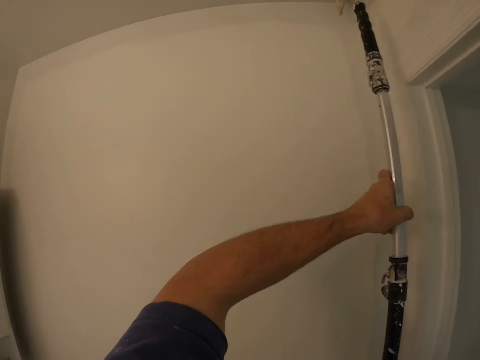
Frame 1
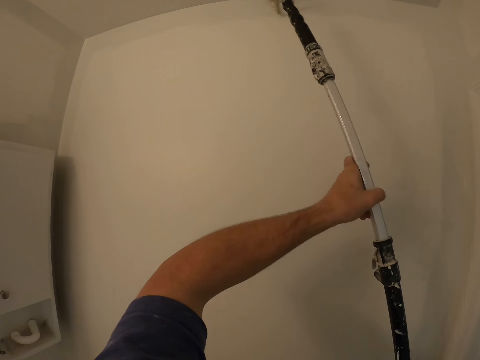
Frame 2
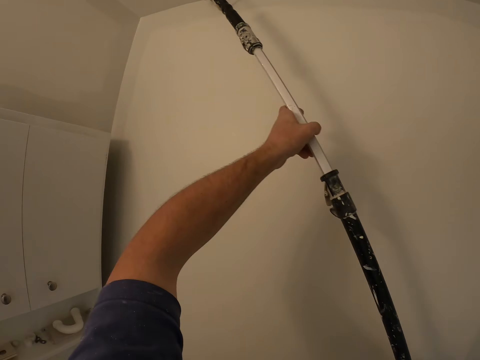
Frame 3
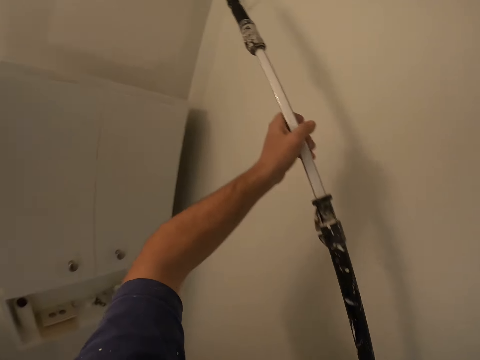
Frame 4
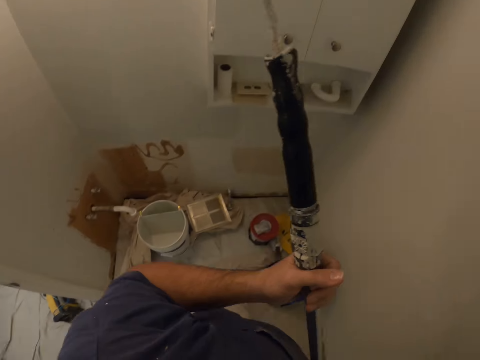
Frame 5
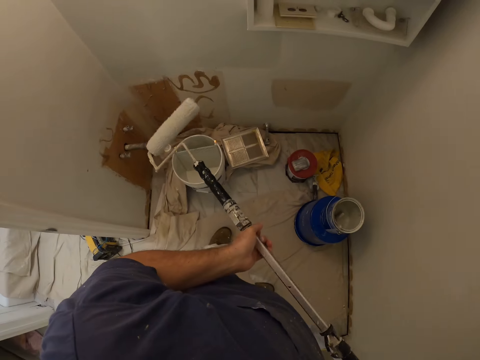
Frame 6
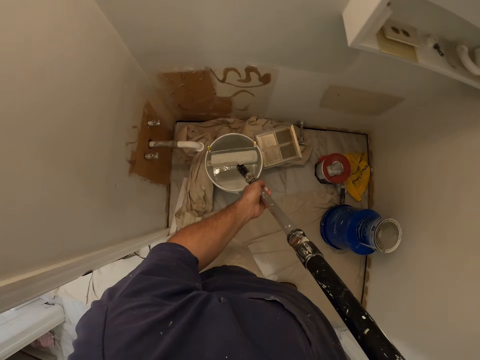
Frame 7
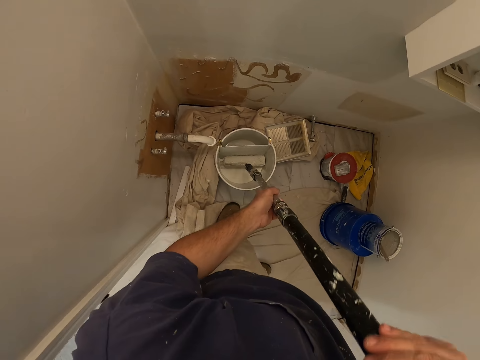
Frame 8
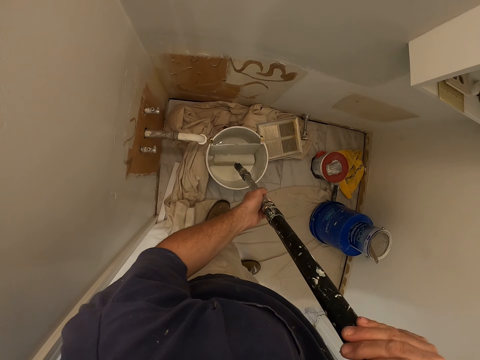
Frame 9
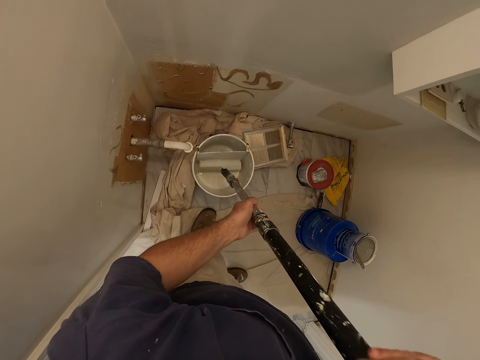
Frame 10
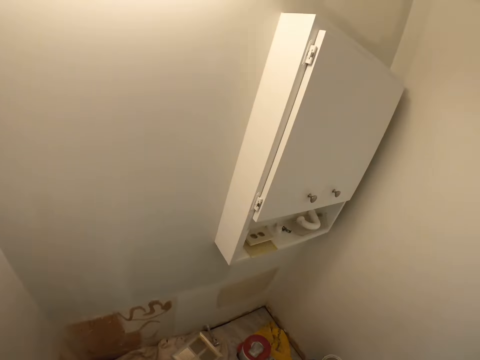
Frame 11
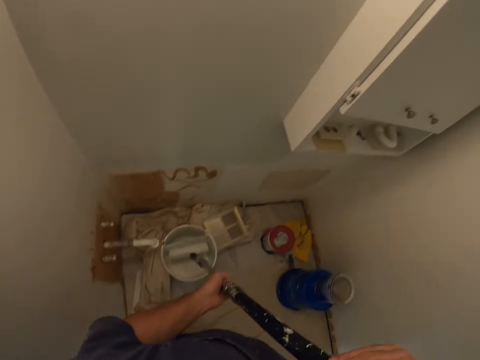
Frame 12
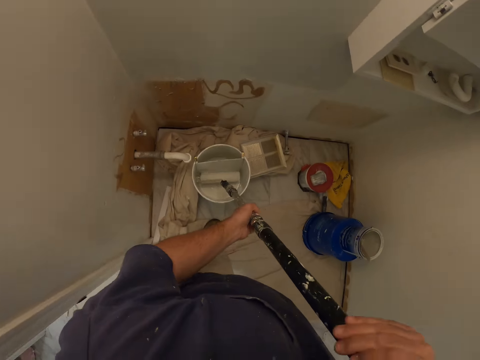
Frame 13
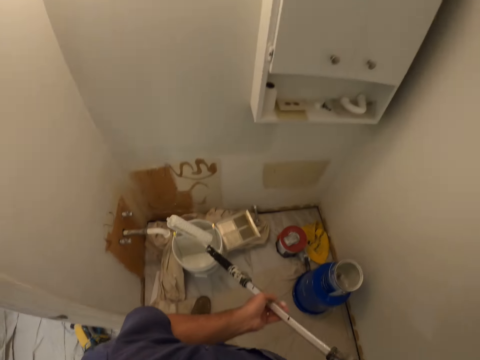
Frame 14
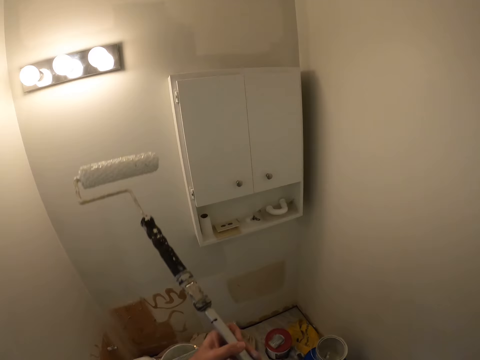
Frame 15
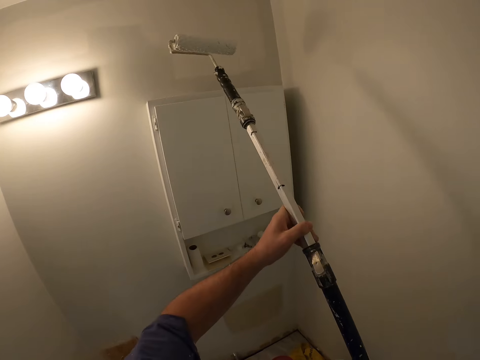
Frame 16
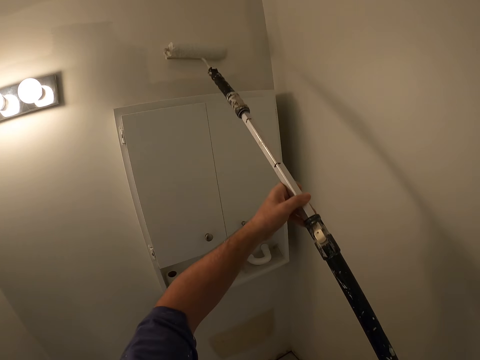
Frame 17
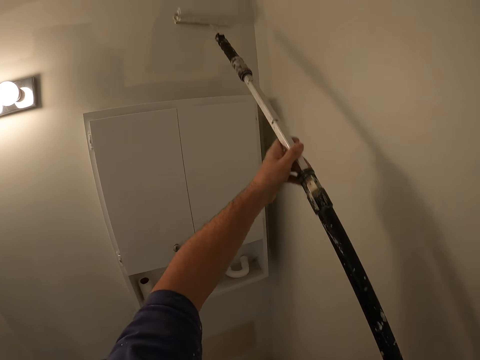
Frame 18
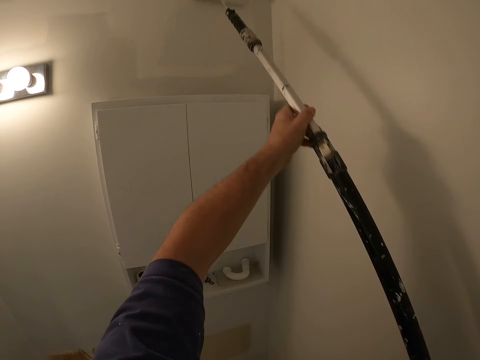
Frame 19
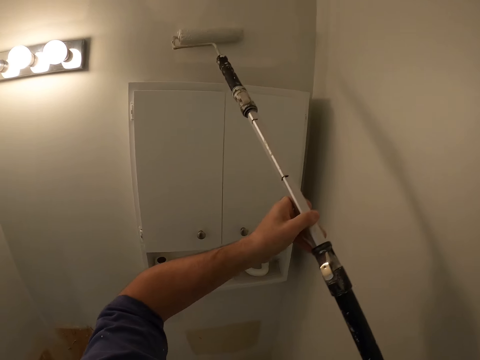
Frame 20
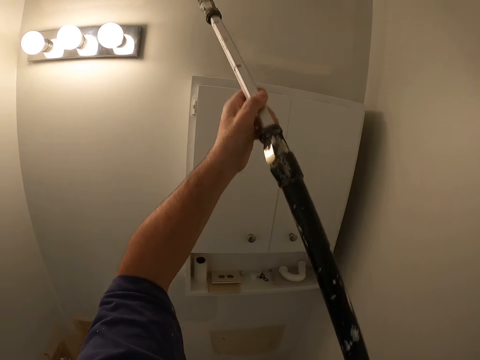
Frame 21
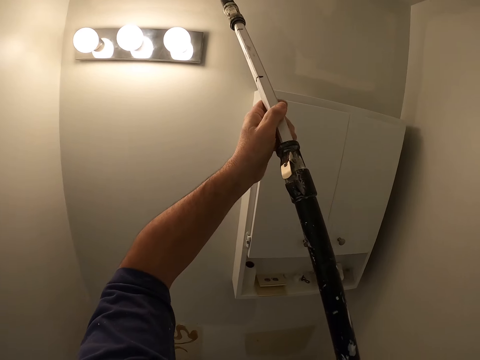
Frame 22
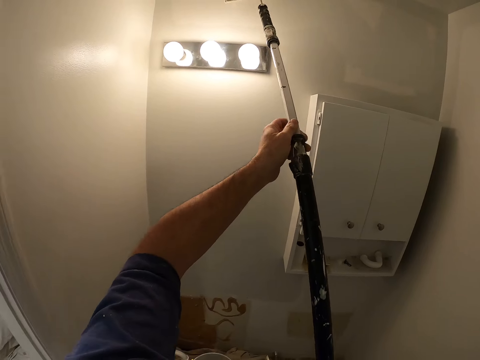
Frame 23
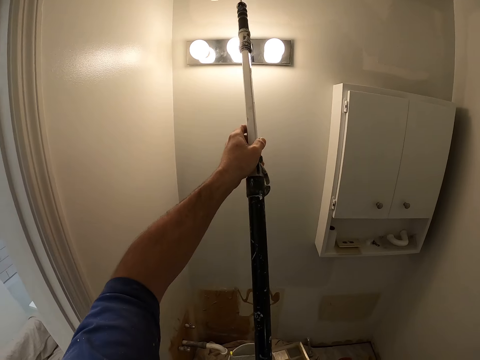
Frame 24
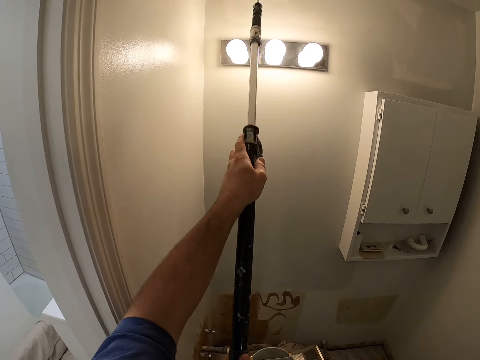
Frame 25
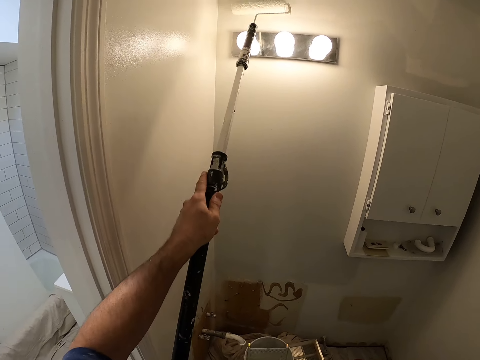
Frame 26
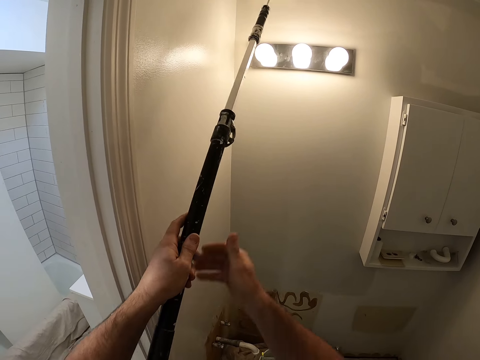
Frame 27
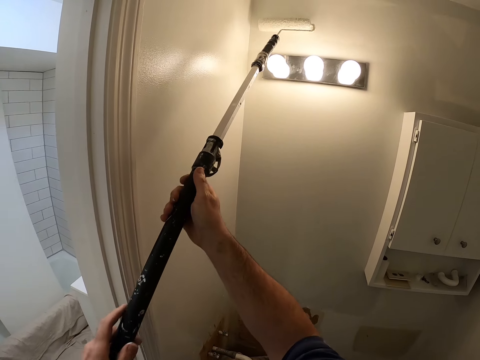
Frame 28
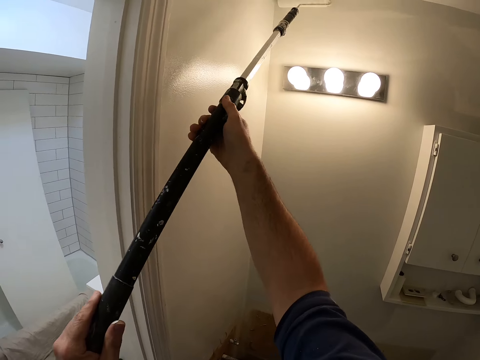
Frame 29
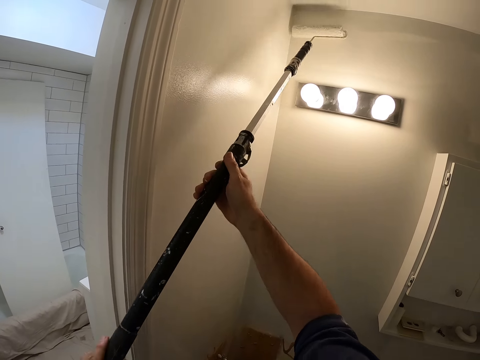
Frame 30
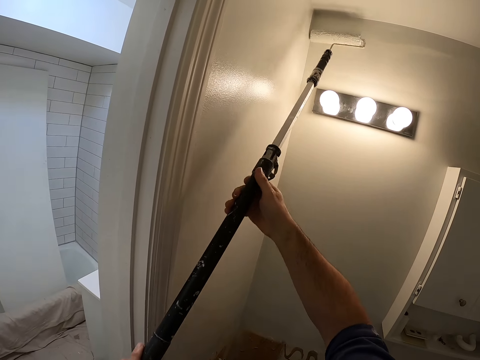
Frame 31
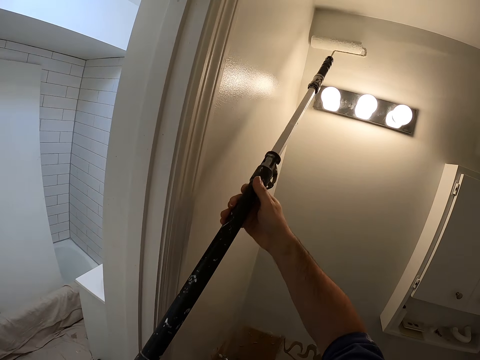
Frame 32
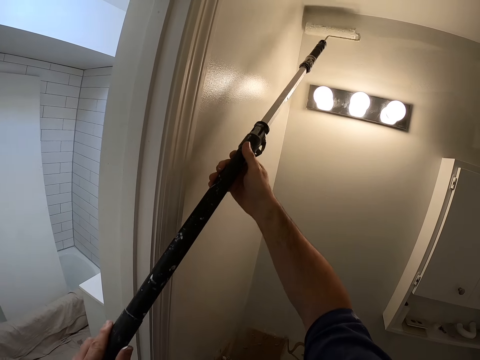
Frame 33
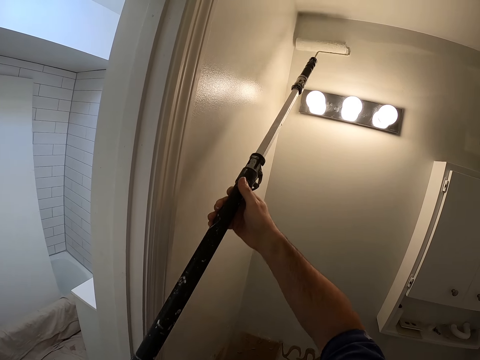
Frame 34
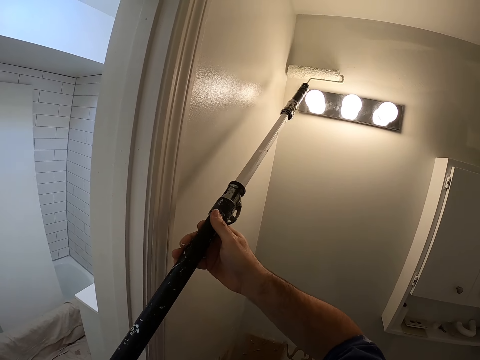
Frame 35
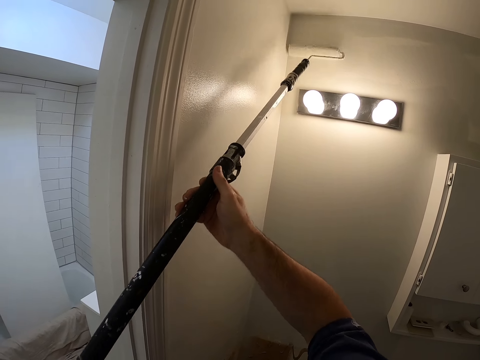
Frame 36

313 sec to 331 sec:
The camera wearer looks towards a bucket of paint. They add paint to the painting roller from the bucket of paint. They look towards a wall. They look towards the bucket of paint. They look towards the wall. They paint the wall using the painting roller. They interchange the position of the hands on the painting roller. They paint the wall using the painting roller.

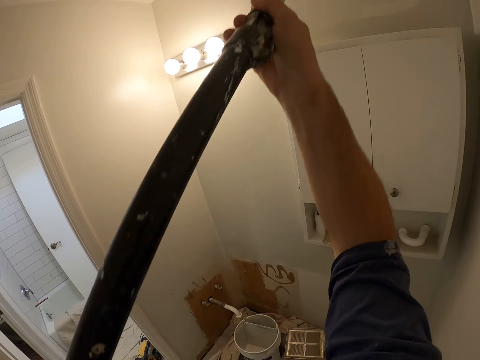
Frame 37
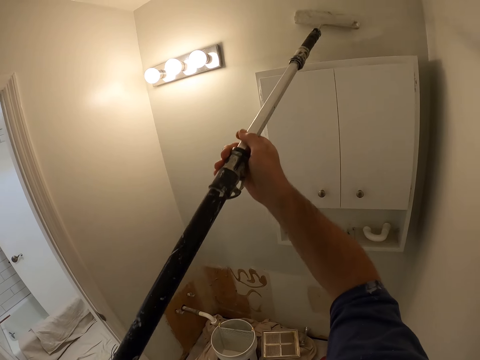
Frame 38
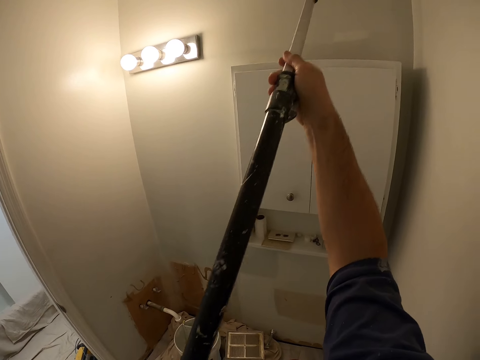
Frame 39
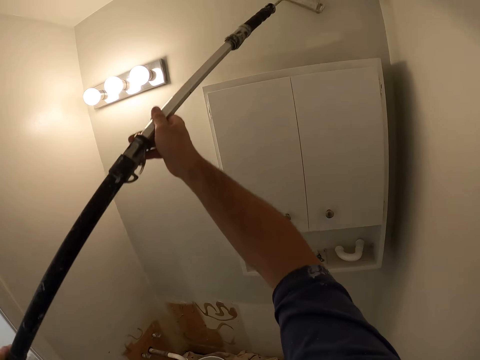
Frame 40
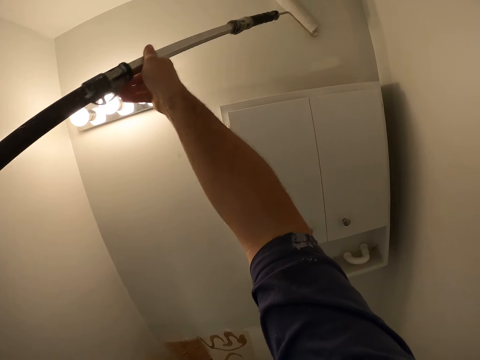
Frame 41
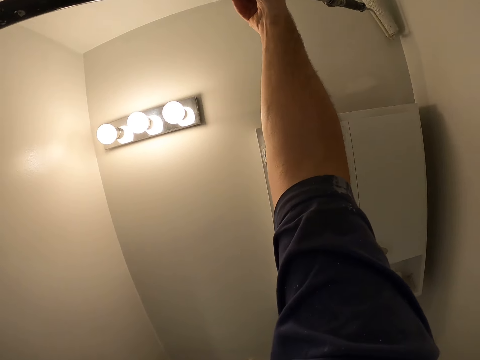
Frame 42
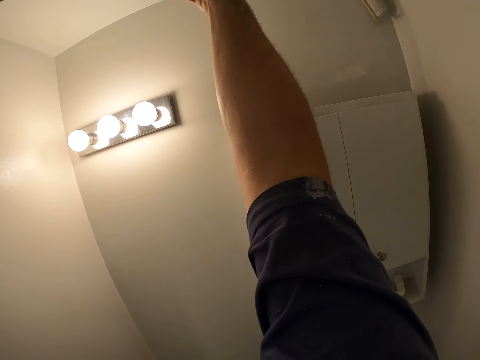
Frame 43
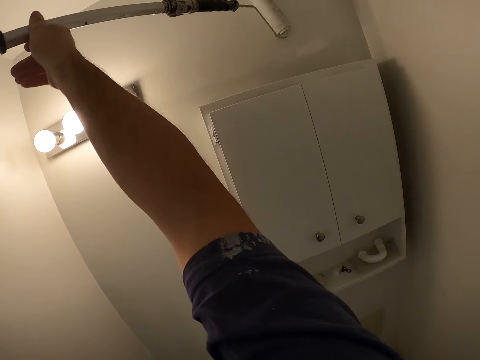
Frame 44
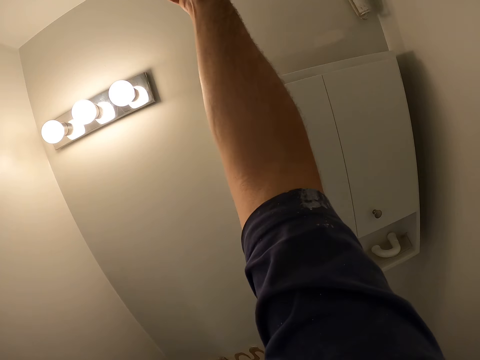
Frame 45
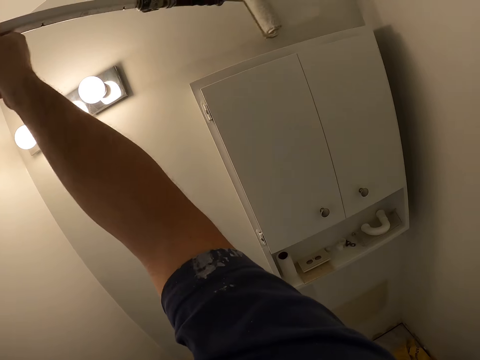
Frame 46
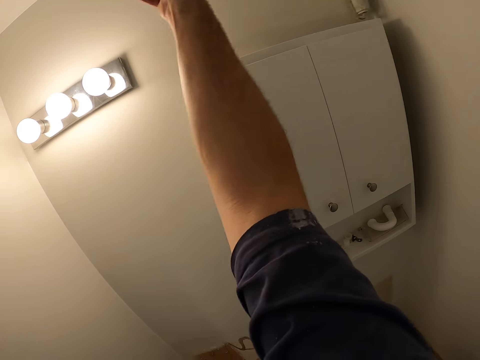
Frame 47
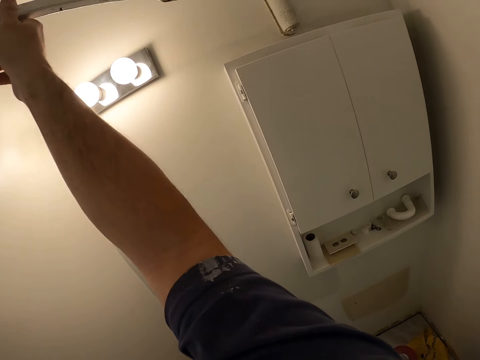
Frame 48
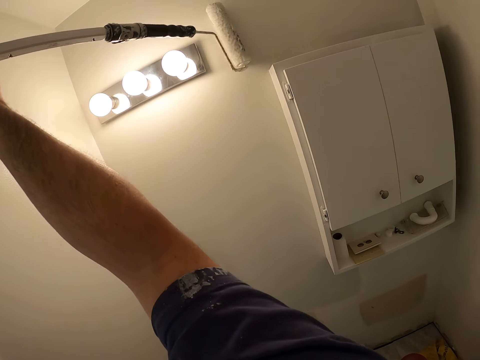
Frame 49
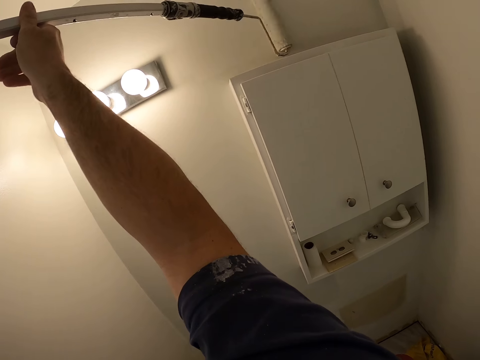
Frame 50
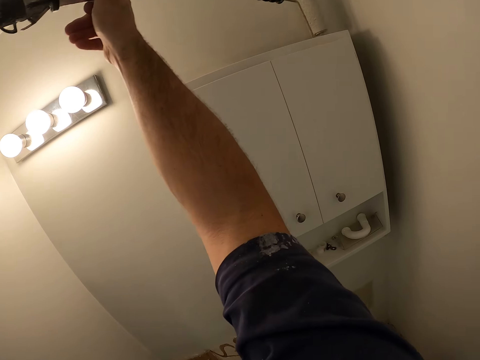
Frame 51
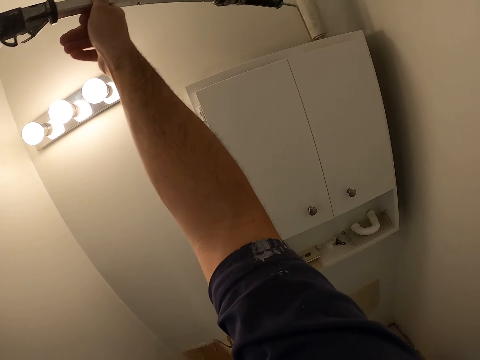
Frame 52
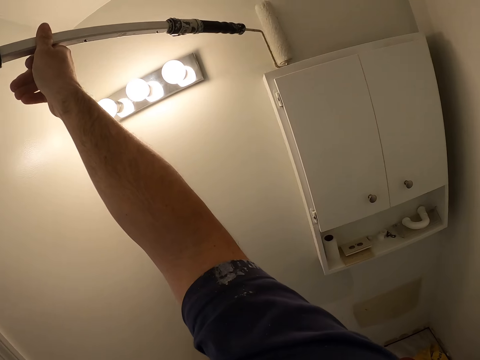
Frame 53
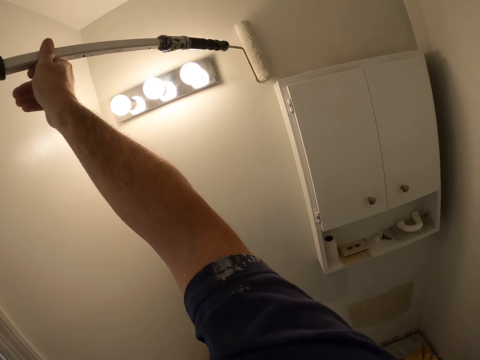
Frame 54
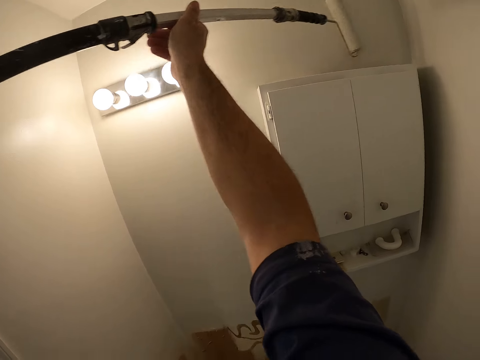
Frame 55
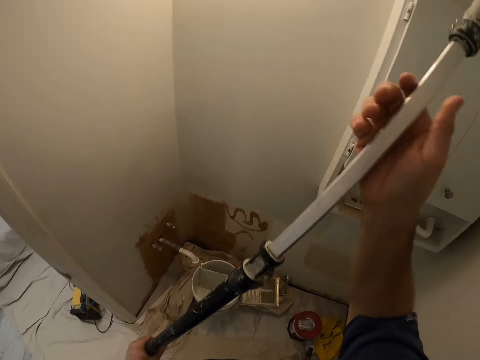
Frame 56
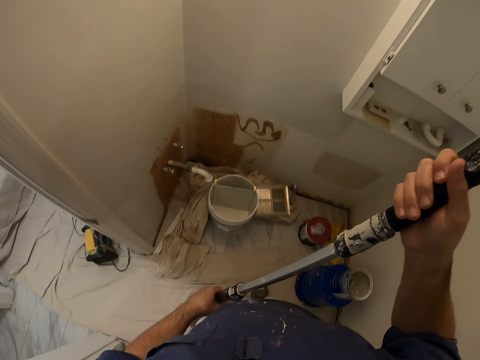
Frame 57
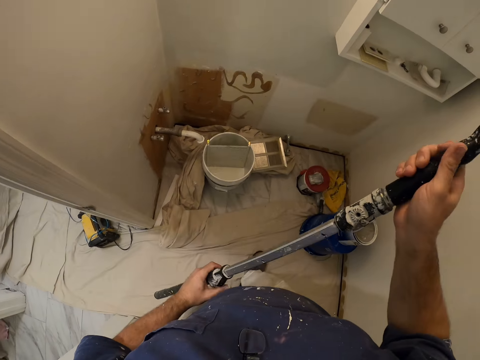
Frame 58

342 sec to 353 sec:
The camera wearer turns the painting roller clockwise. They paint the wall using the painting roller. They look towards the floor.
